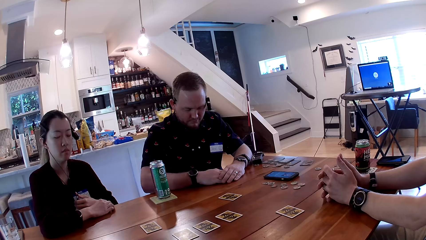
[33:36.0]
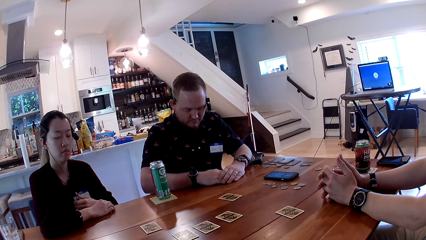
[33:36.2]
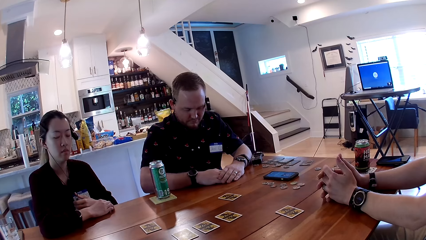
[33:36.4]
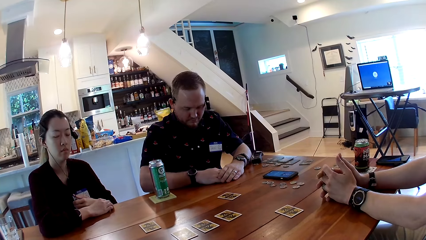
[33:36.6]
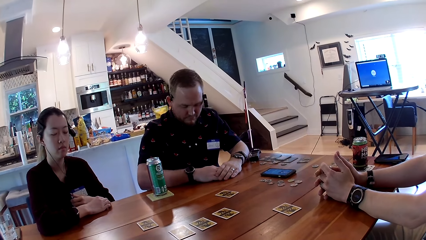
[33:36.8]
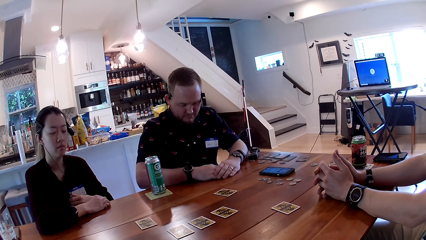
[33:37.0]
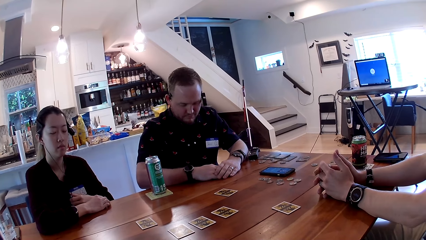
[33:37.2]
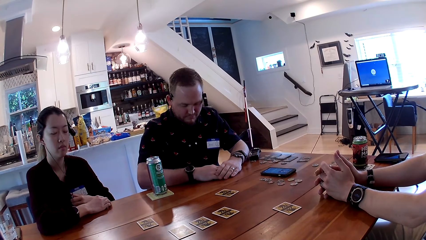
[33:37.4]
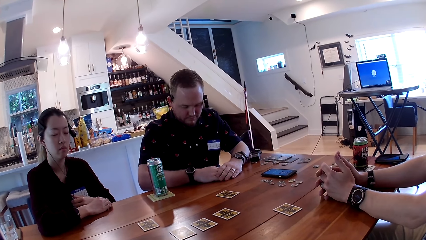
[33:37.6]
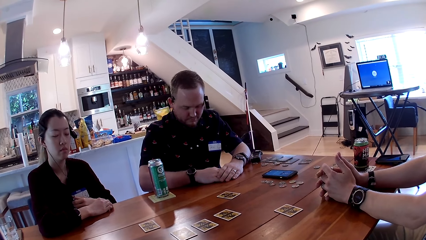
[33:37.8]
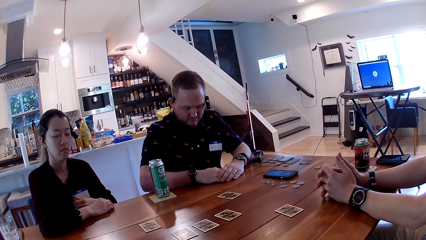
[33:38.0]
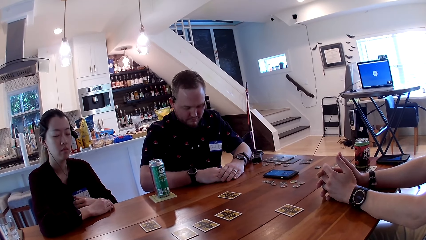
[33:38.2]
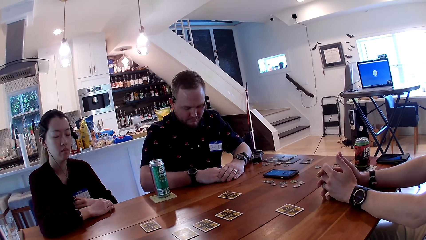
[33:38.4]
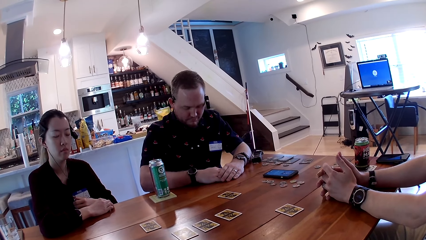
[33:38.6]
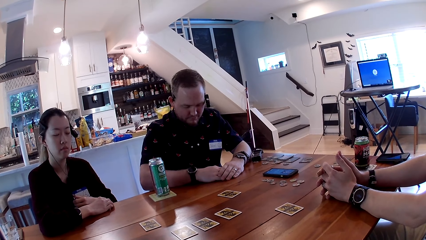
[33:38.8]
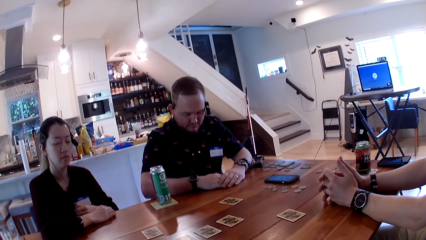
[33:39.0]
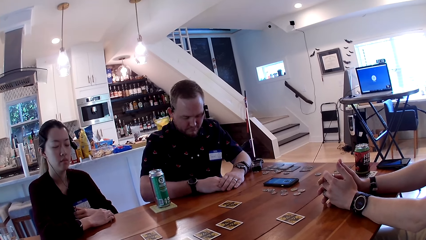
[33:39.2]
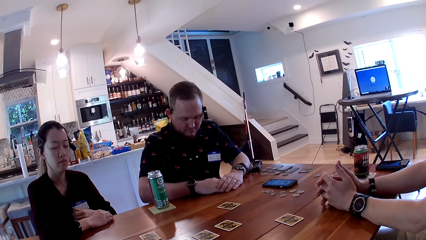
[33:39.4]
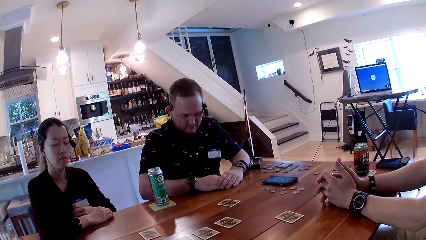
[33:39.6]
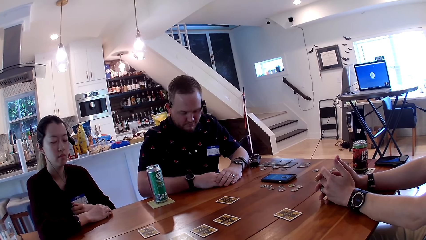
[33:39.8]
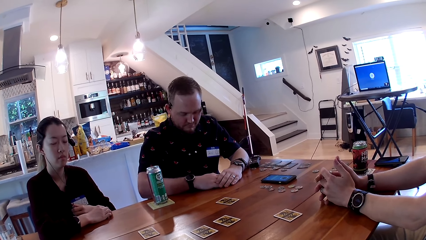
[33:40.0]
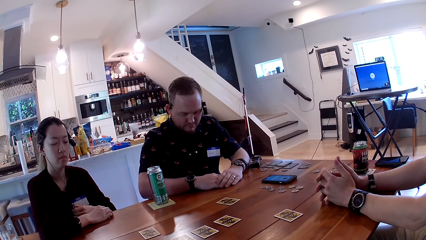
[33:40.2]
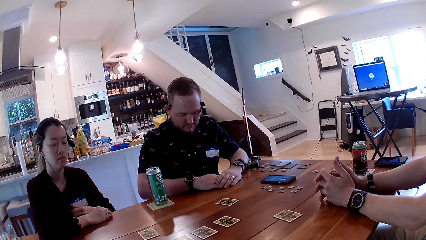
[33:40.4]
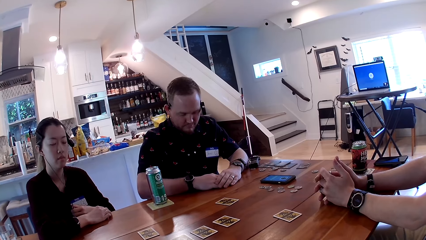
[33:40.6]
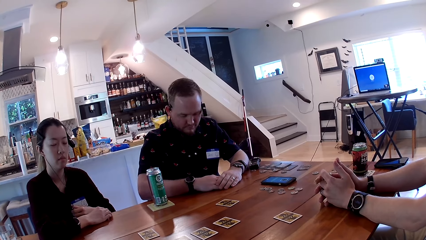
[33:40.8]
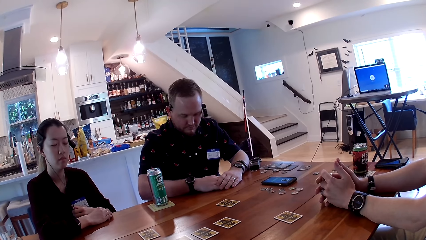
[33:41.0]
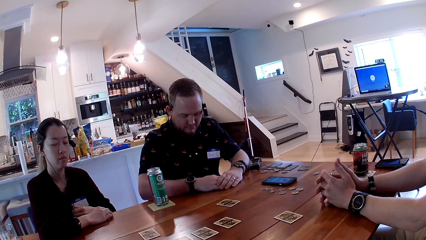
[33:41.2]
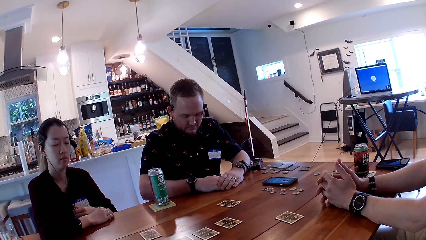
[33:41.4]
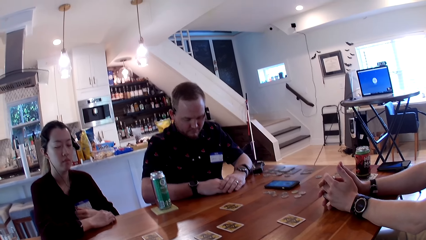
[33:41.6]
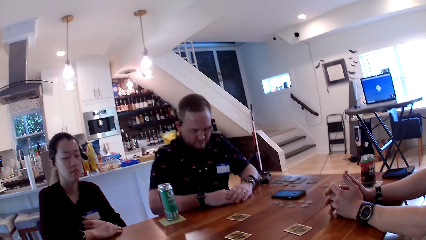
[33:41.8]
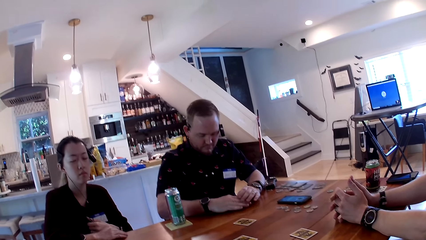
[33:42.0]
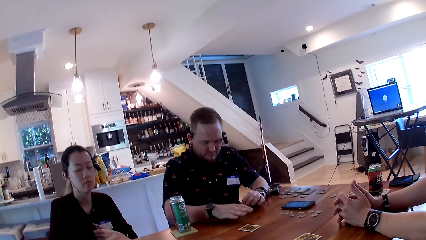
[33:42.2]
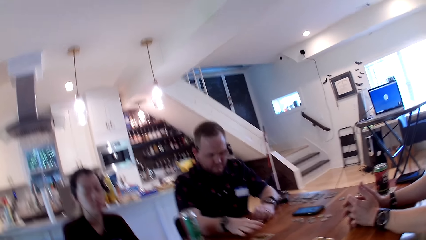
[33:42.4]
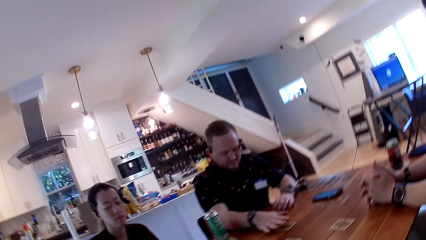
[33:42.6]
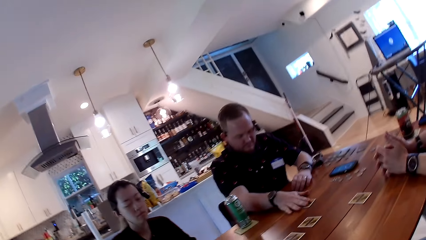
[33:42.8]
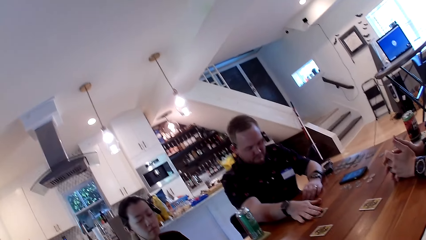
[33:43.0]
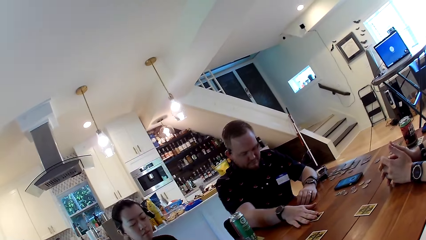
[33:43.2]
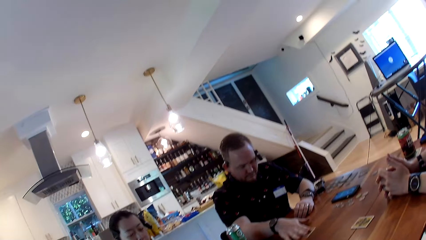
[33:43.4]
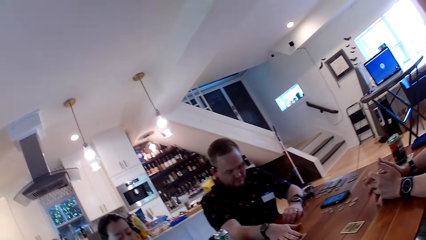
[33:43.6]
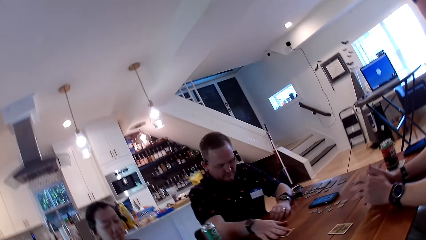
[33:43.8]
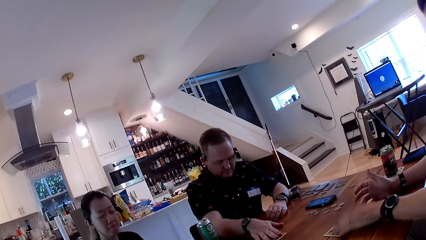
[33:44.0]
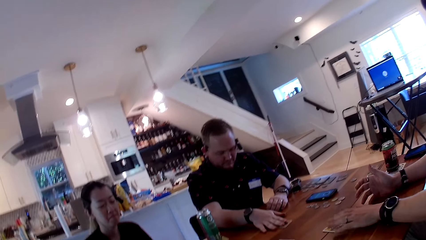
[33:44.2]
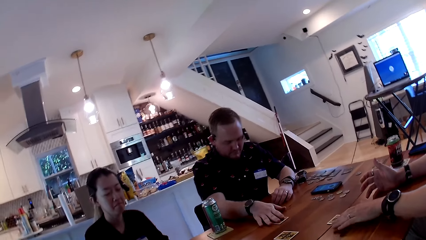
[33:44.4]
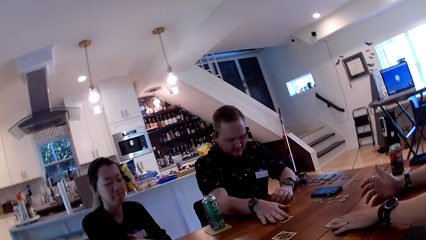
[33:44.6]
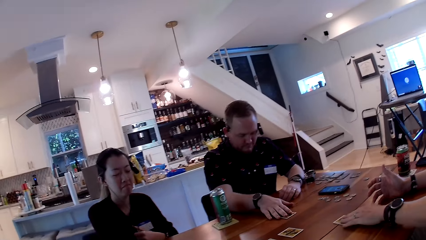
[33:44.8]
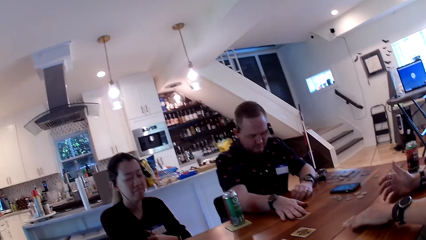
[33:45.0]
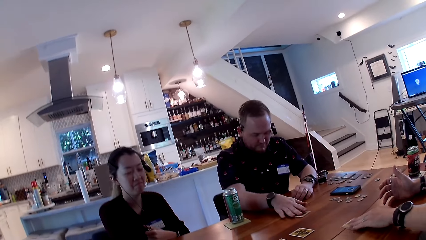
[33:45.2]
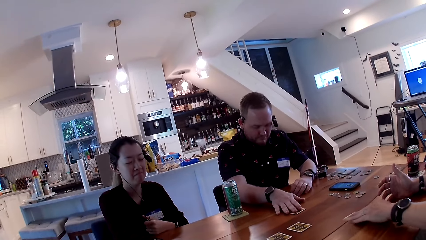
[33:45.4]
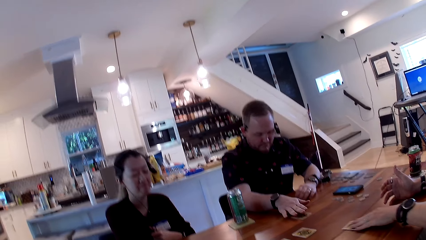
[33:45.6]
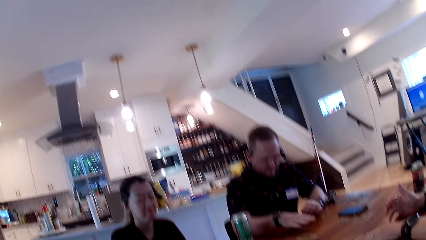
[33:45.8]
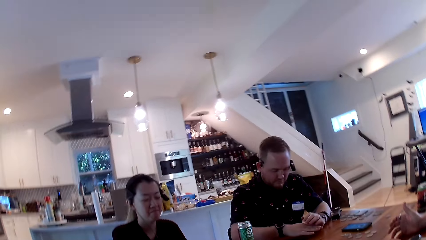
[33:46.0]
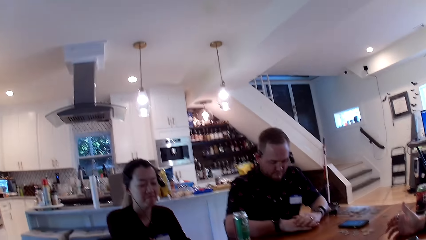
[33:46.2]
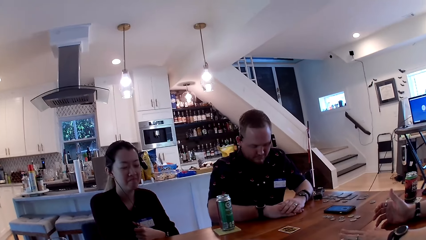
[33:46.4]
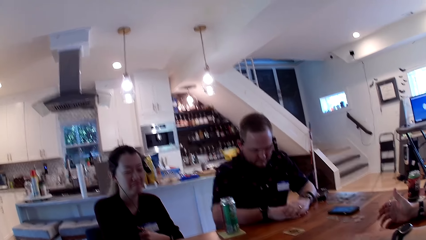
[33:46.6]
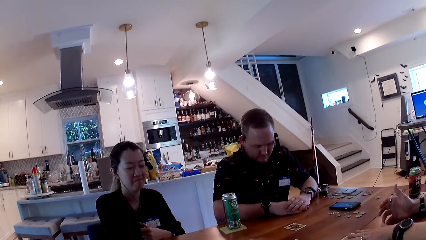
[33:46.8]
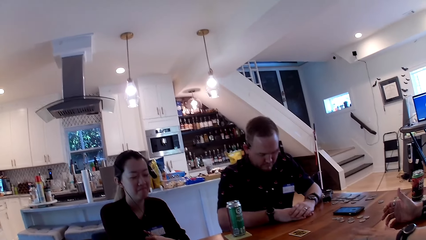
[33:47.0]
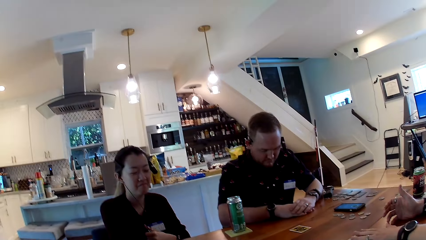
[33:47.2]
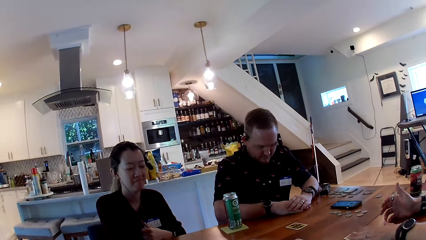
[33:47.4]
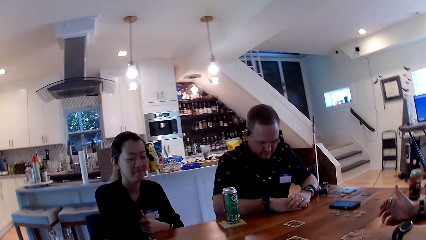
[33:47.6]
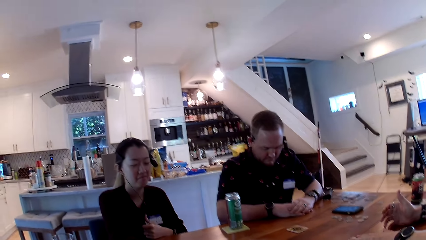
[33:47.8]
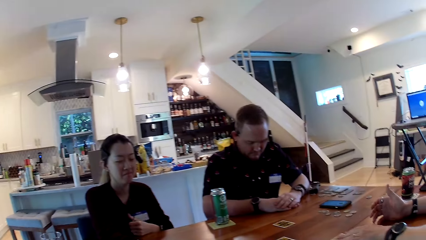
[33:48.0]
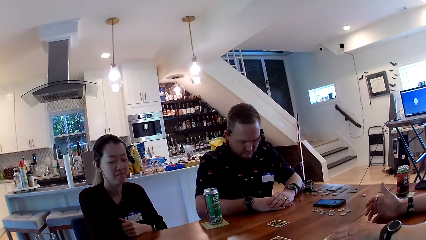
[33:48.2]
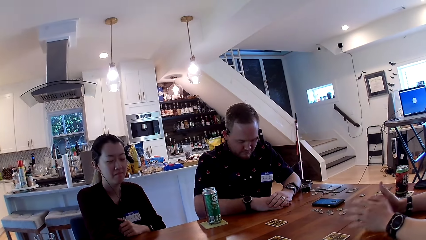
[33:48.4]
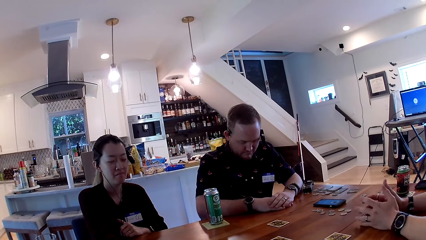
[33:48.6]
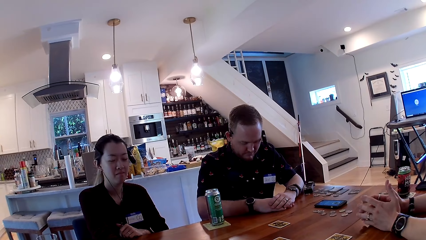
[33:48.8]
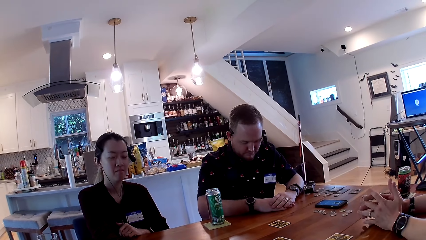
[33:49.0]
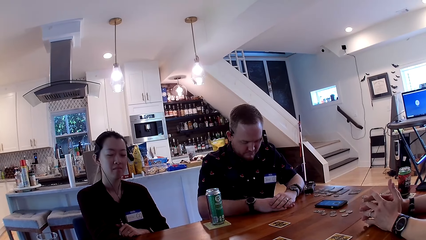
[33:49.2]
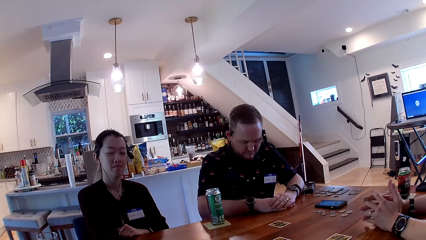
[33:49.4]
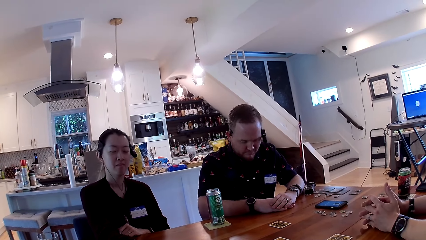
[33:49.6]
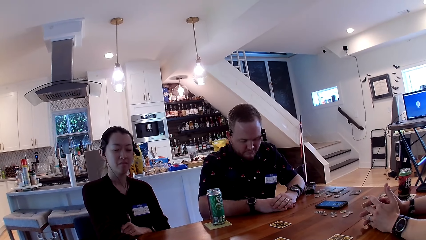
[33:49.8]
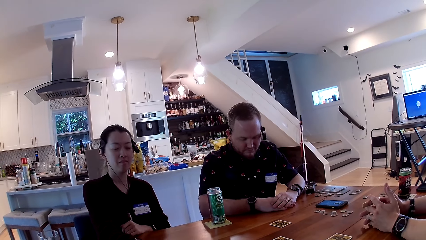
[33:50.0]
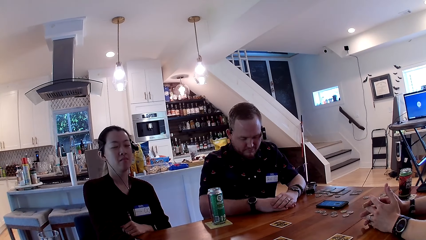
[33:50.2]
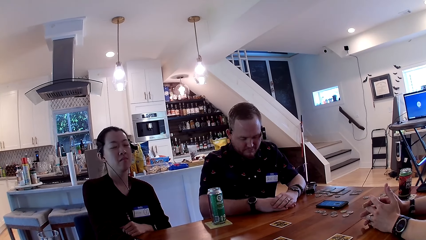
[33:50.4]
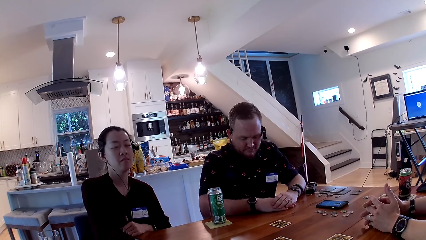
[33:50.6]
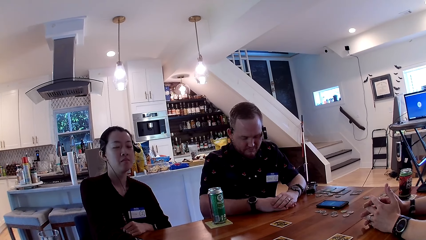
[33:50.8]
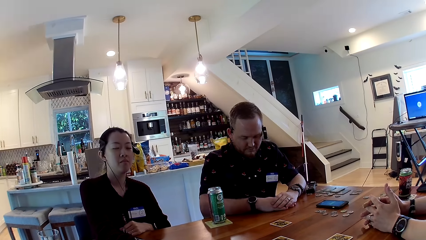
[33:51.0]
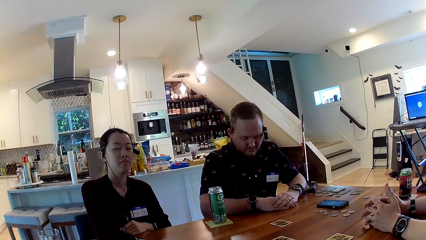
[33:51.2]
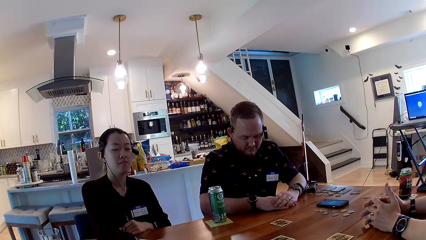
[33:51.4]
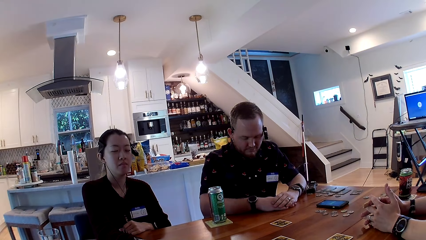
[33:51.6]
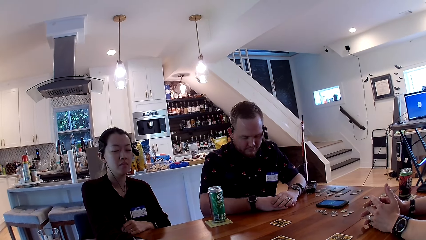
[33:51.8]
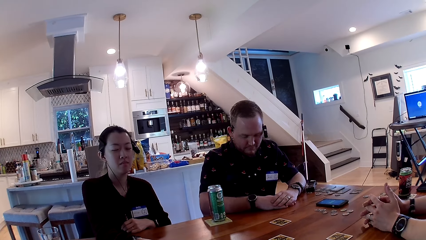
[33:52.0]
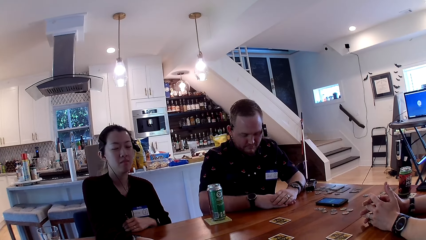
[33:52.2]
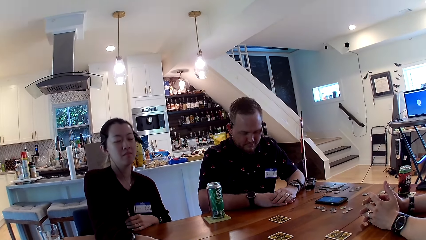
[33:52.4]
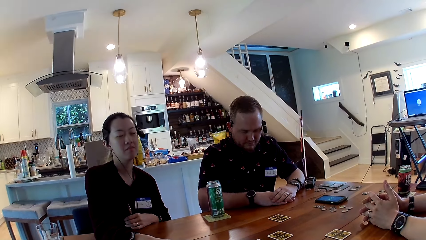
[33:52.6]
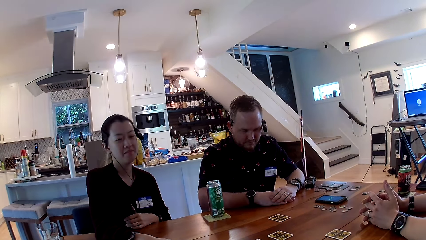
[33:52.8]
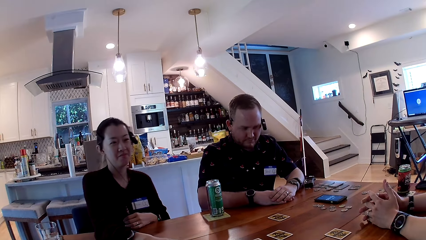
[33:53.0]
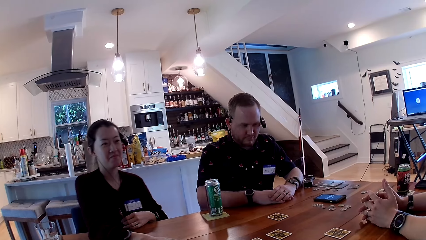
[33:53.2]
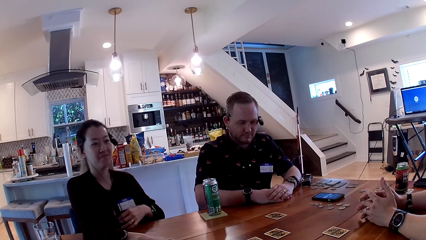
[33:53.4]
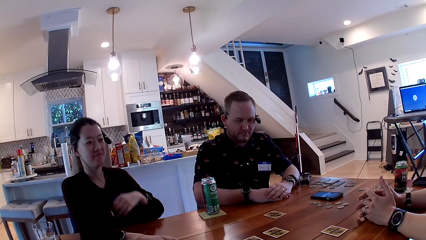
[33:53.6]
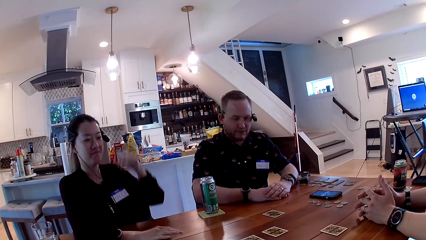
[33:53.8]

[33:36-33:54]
The camera wearer listens to the rules on the card game. A man moves the card with his right hand. The man holds the card. Another man moves the card with his right hand. The camera wearer looks around. They listen to the rules on the card game.
